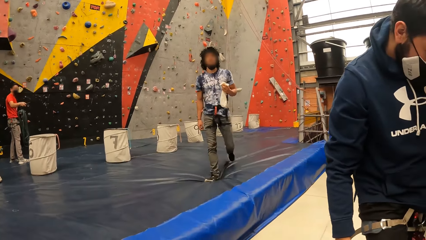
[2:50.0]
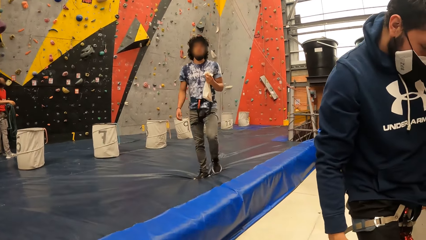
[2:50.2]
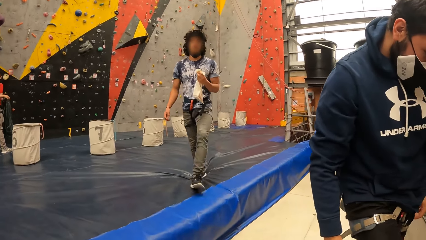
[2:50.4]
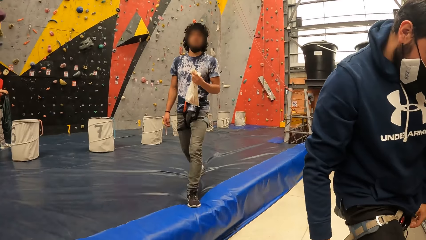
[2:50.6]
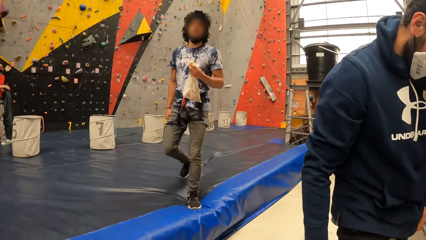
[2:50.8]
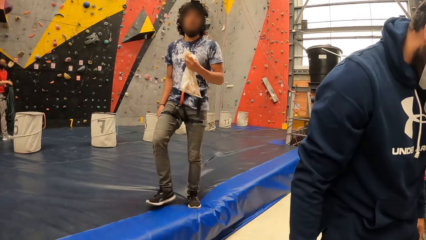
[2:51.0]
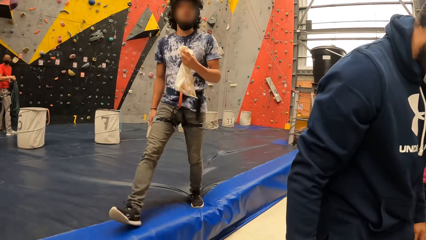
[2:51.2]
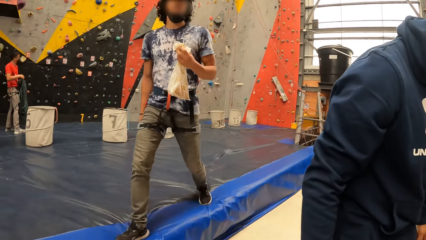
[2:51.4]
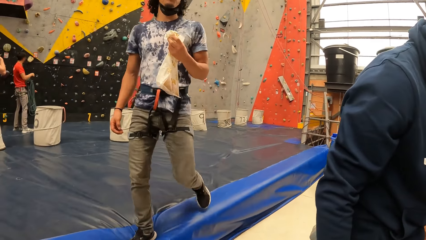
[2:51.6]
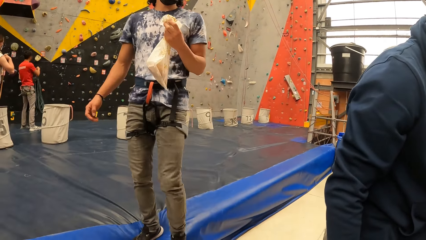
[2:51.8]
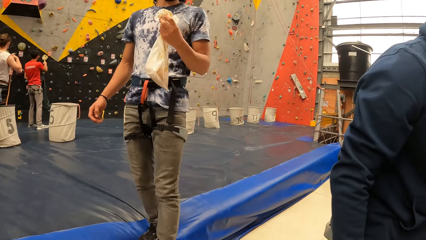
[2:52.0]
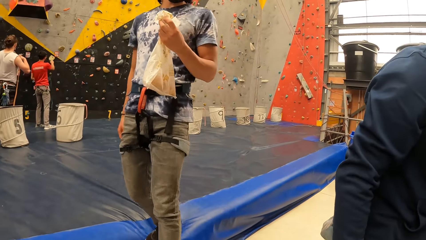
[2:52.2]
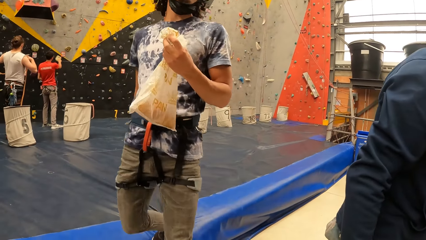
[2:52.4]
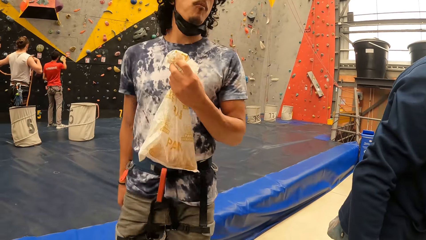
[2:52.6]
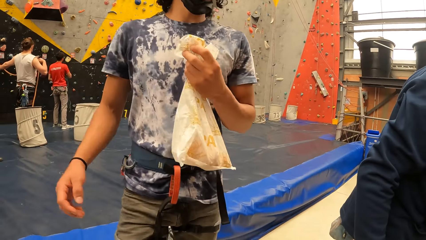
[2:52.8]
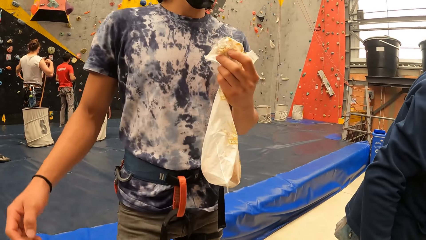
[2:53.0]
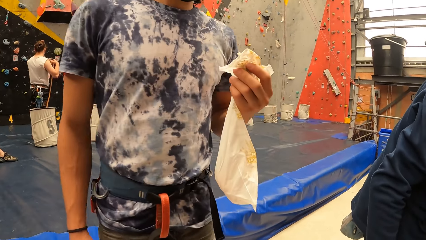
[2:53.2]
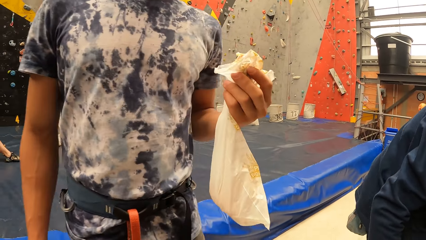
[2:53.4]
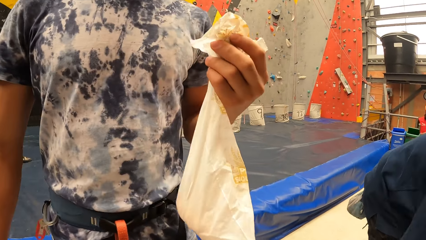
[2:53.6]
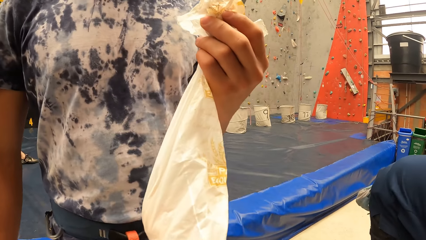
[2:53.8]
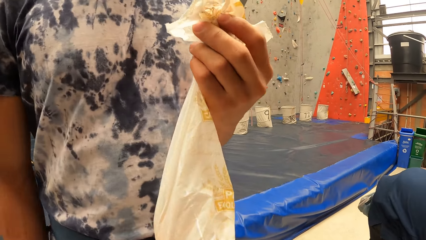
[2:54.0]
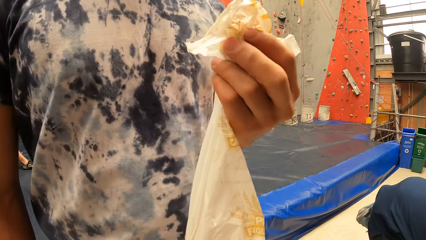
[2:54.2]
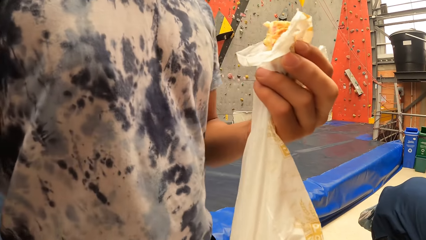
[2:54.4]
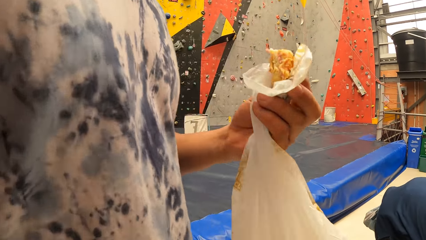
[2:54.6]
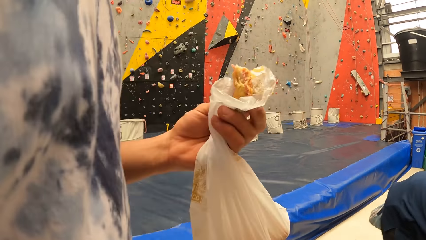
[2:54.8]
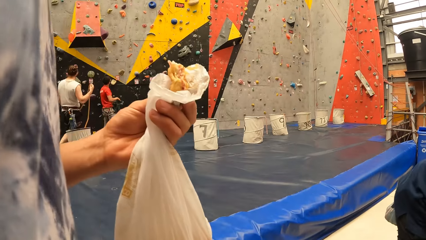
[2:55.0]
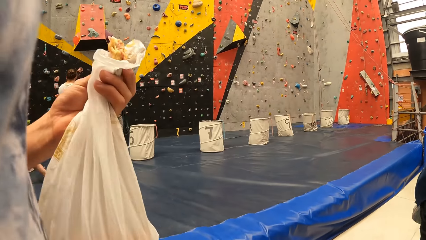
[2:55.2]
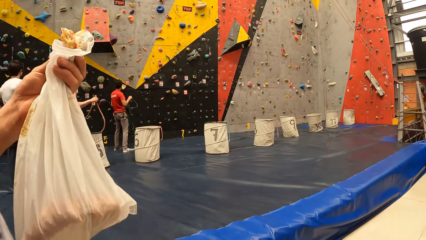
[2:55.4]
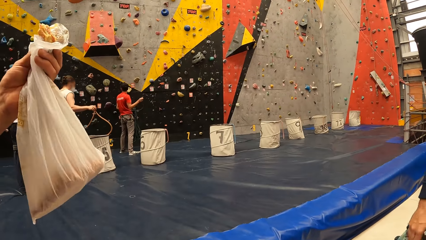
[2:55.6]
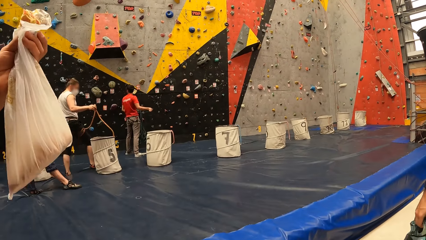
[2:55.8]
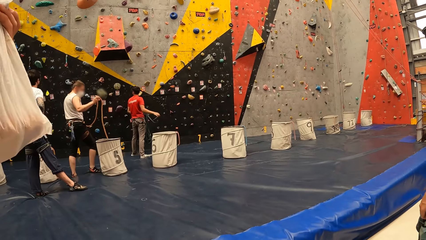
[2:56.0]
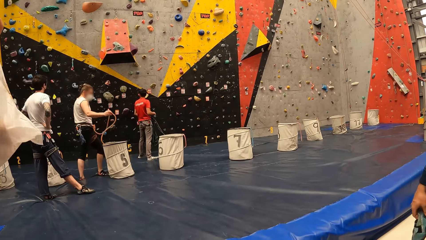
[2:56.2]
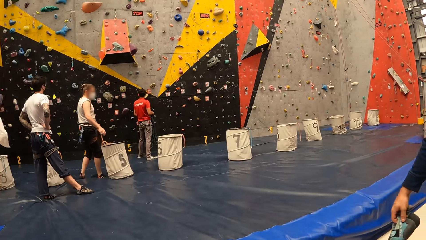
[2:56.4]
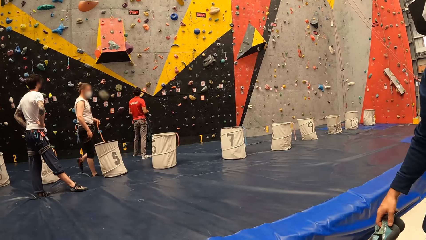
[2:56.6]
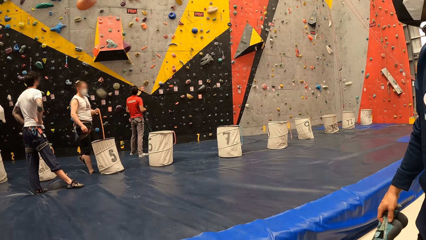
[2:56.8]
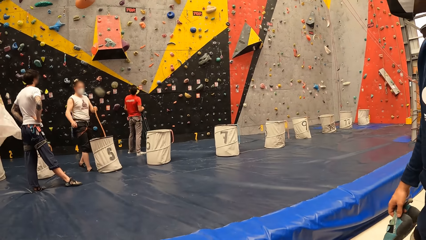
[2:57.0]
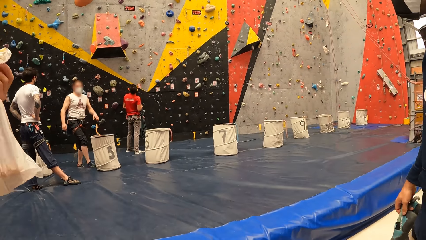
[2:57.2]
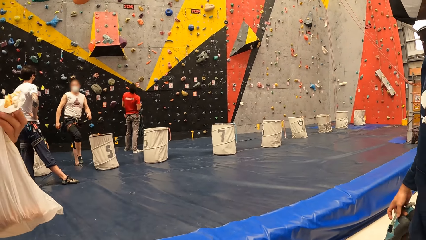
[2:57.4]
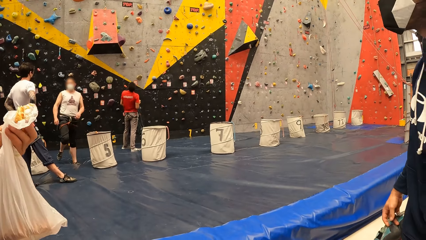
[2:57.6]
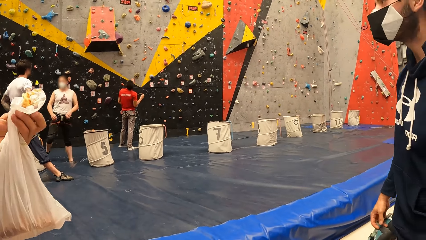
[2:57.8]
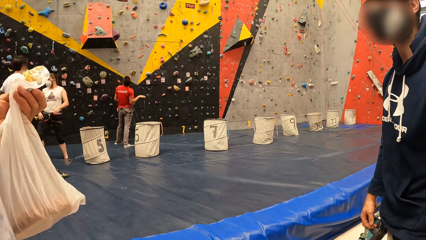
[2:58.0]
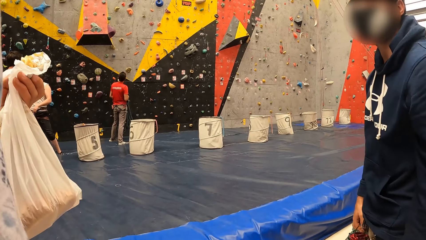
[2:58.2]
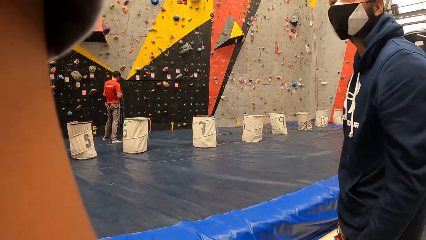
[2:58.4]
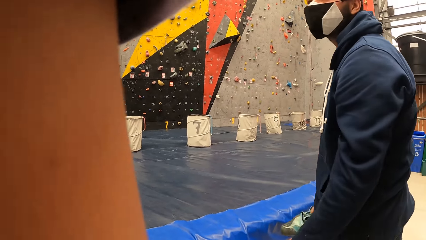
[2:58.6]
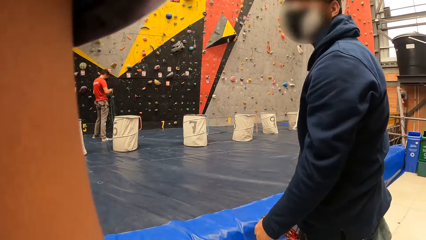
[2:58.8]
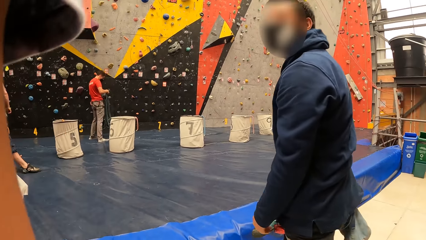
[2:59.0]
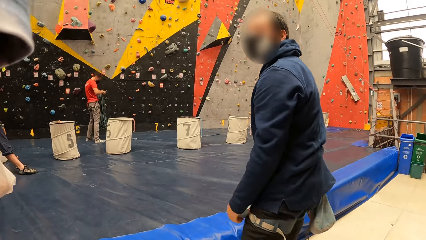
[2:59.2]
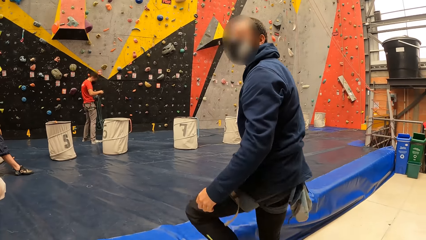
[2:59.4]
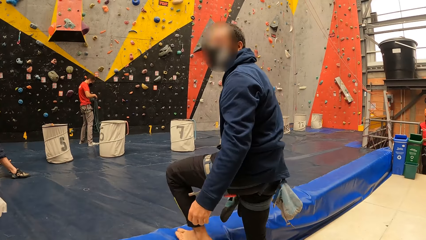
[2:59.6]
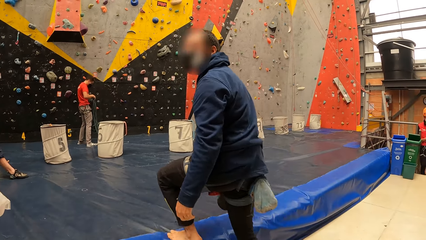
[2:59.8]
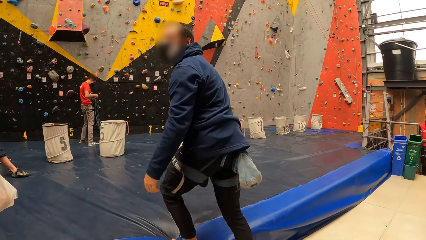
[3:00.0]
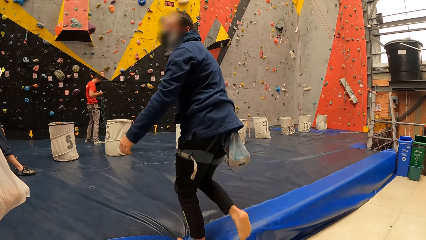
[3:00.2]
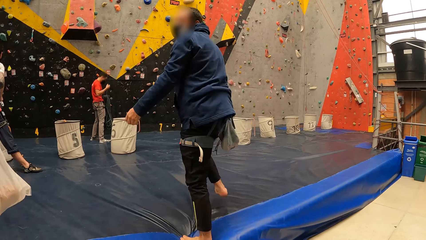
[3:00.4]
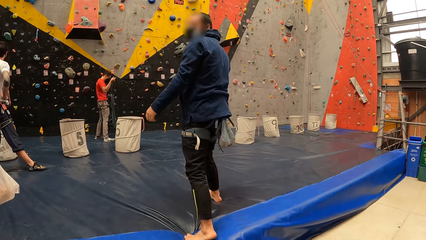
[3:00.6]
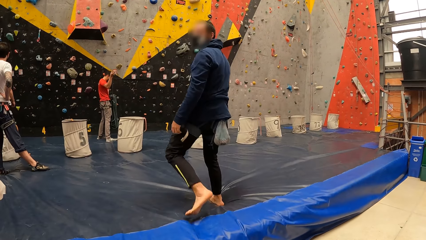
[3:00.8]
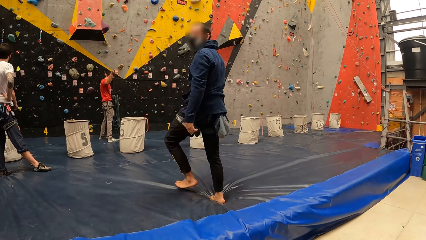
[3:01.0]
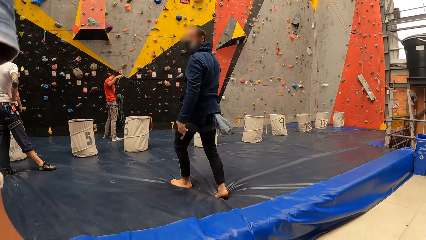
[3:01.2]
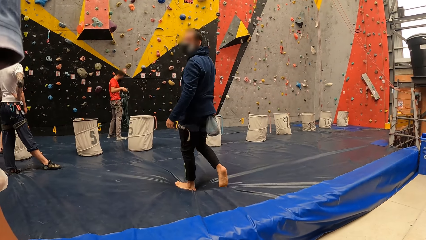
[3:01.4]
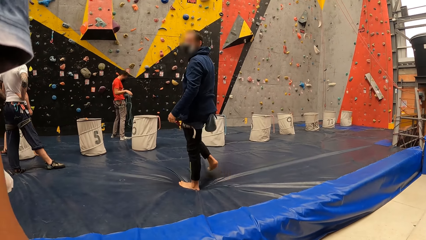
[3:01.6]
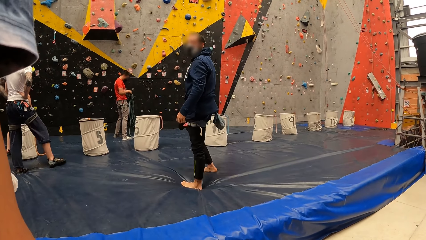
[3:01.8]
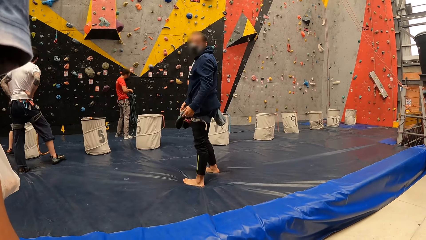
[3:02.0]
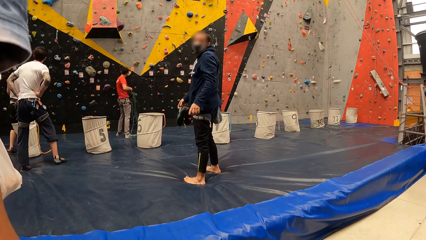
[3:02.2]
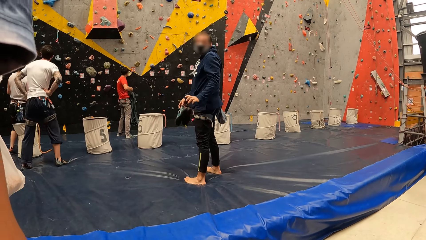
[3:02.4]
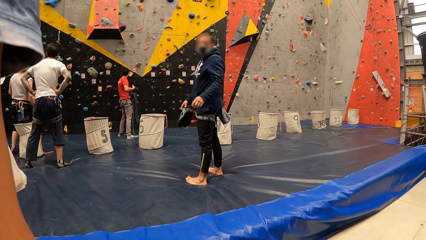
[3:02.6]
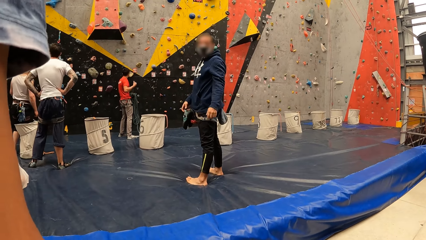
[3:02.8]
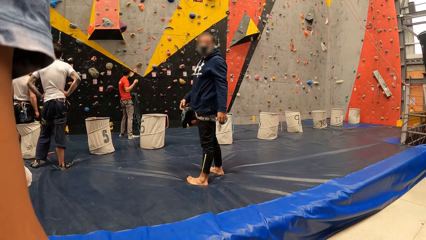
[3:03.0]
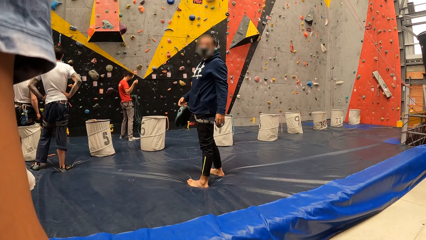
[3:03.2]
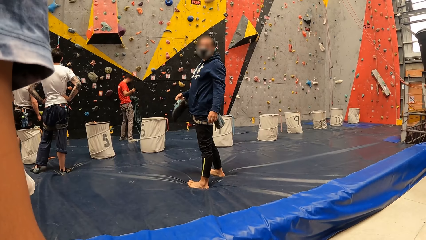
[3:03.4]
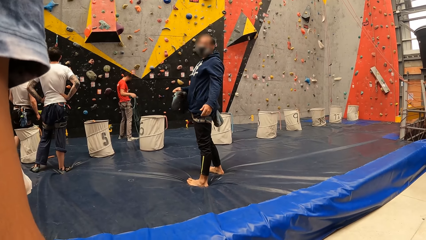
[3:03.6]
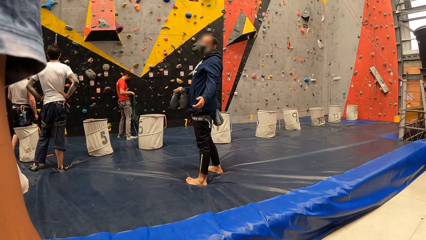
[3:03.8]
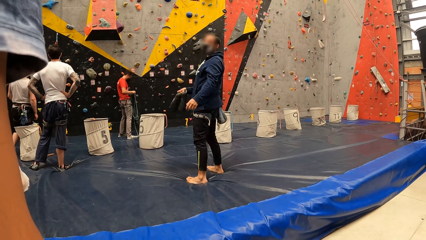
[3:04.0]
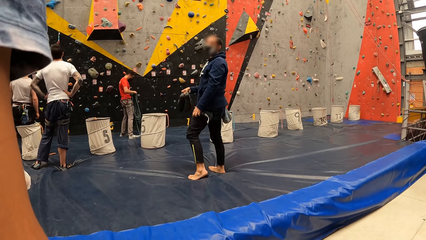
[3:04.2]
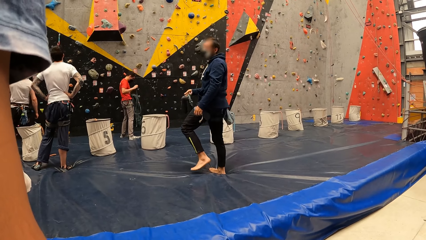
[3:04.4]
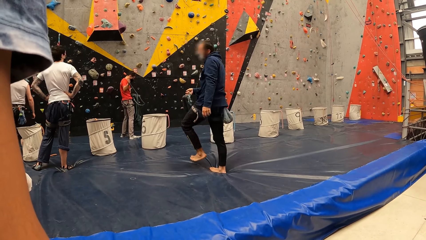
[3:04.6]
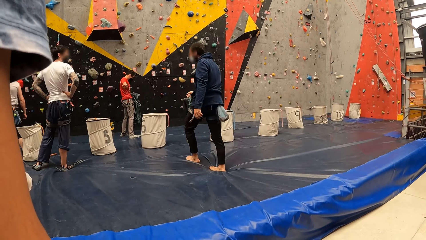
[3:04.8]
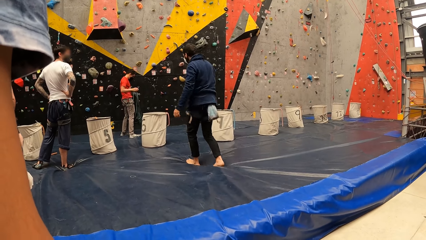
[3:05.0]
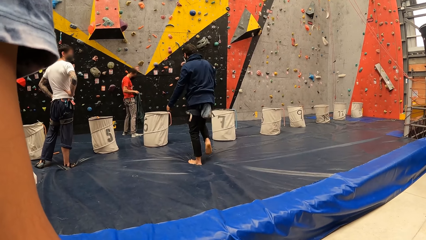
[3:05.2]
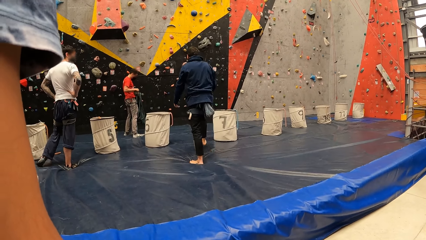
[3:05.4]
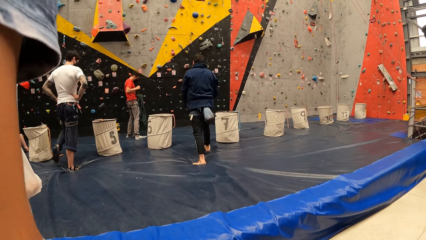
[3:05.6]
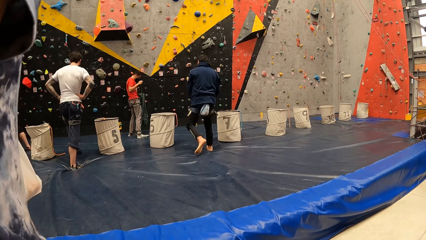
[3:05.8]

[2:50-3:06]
A person stands next to the camera wearer. Another person walks across the gym.
